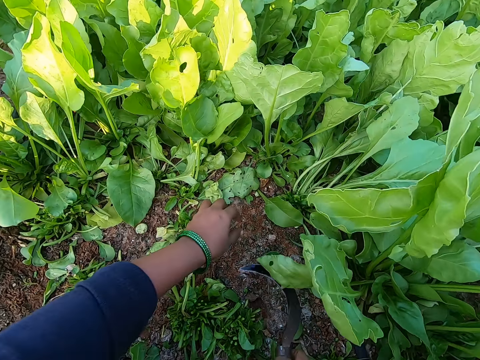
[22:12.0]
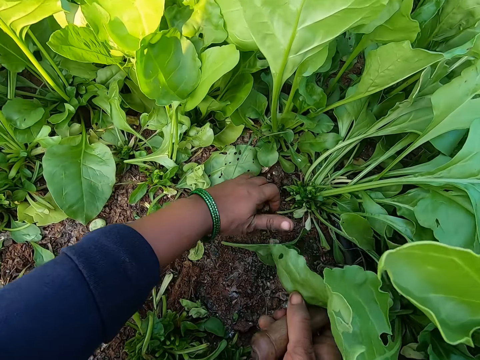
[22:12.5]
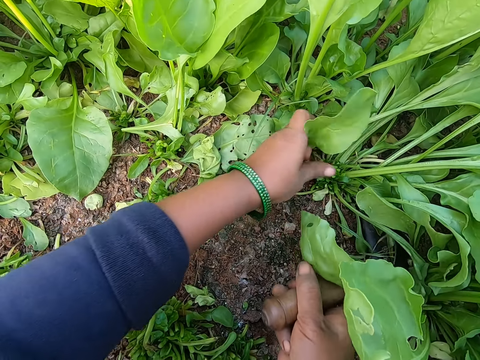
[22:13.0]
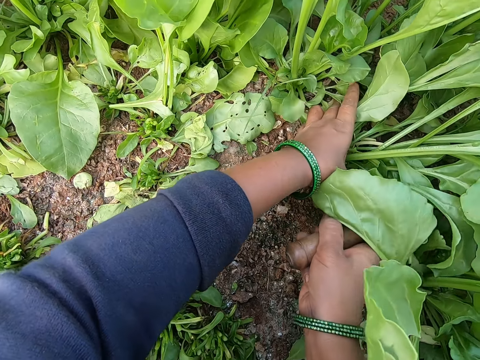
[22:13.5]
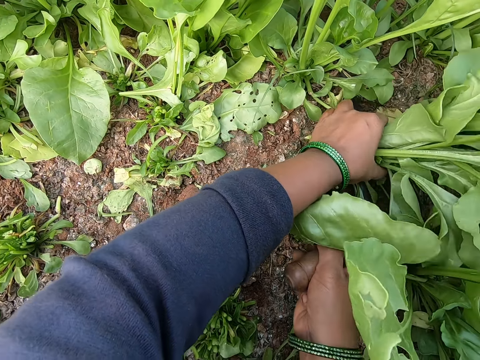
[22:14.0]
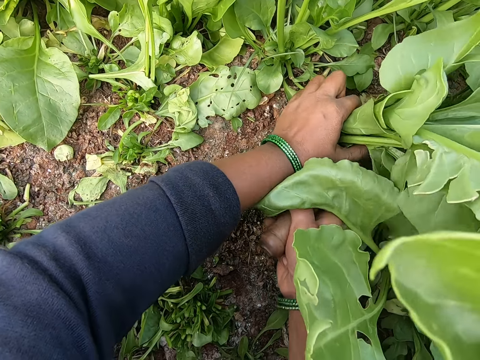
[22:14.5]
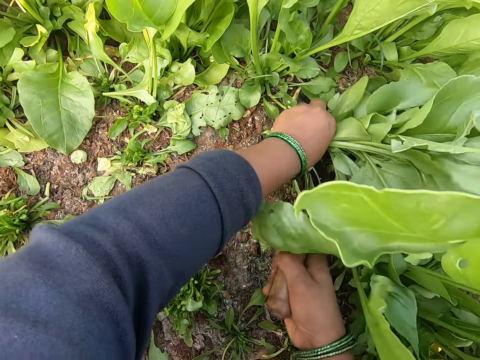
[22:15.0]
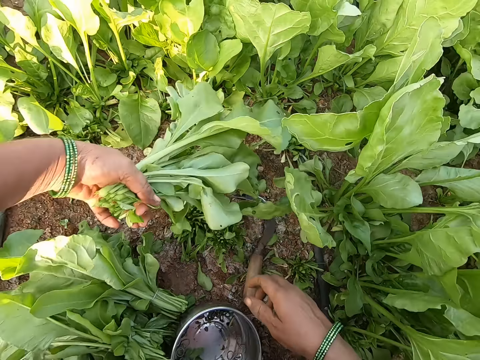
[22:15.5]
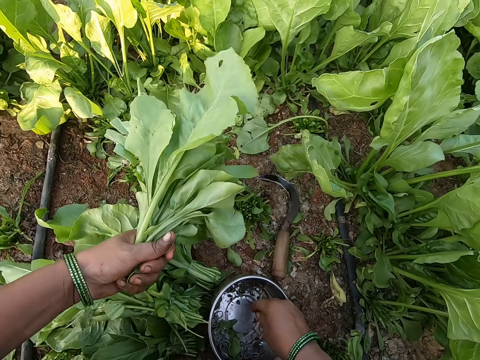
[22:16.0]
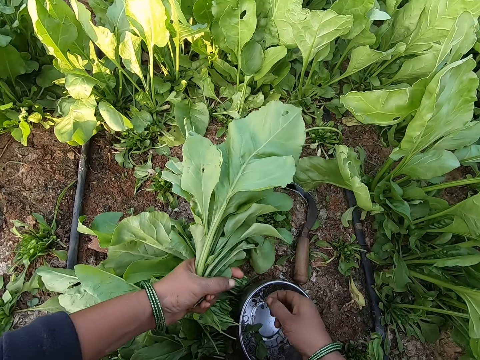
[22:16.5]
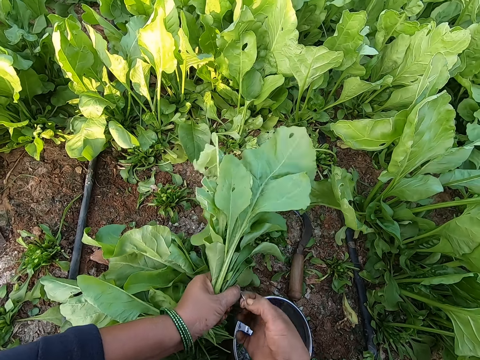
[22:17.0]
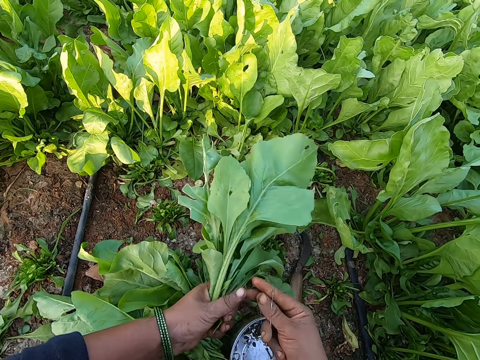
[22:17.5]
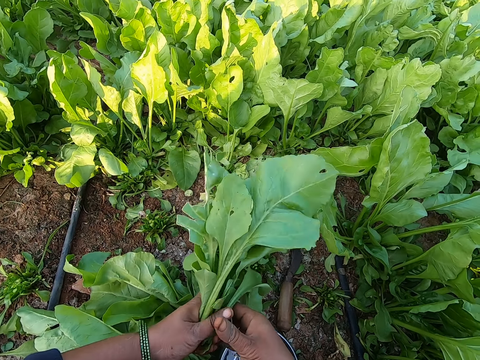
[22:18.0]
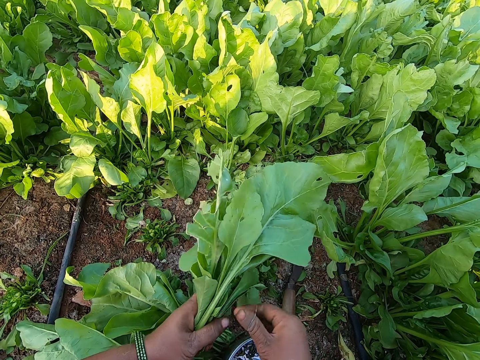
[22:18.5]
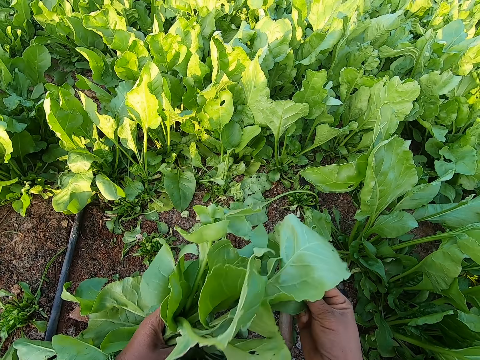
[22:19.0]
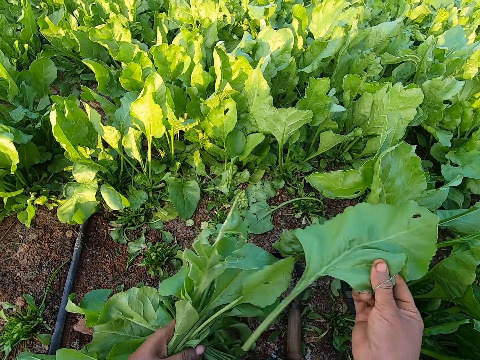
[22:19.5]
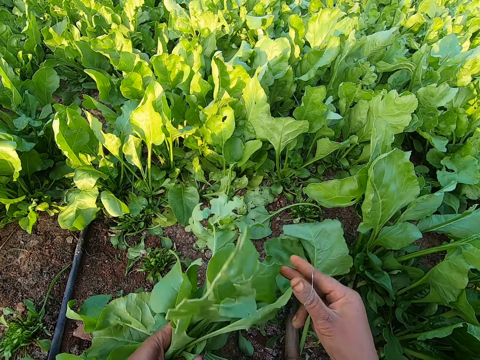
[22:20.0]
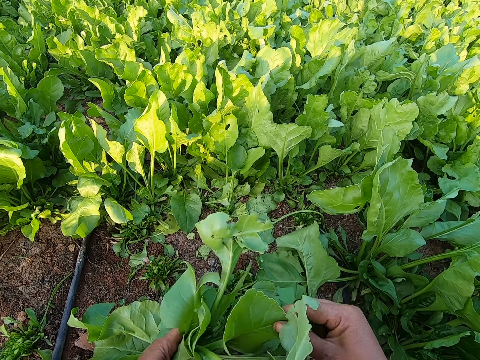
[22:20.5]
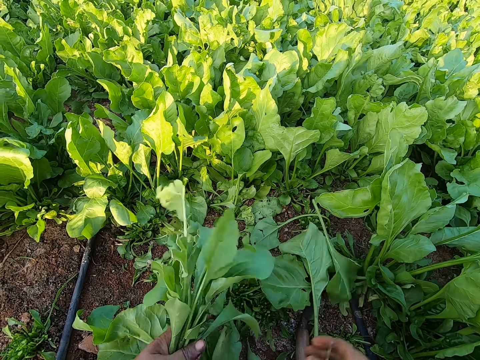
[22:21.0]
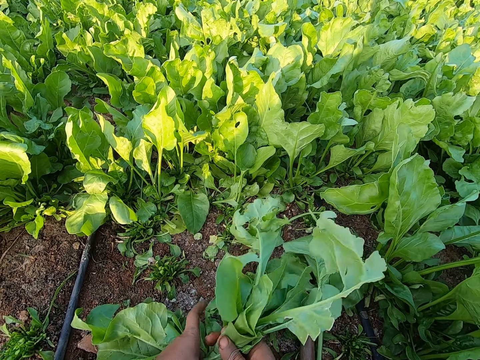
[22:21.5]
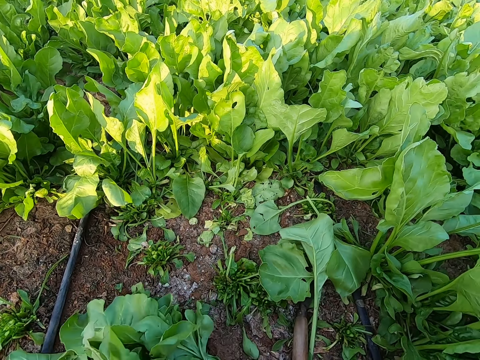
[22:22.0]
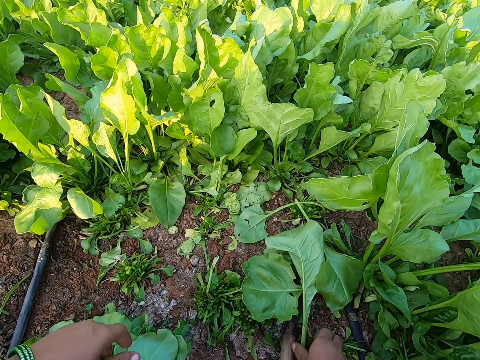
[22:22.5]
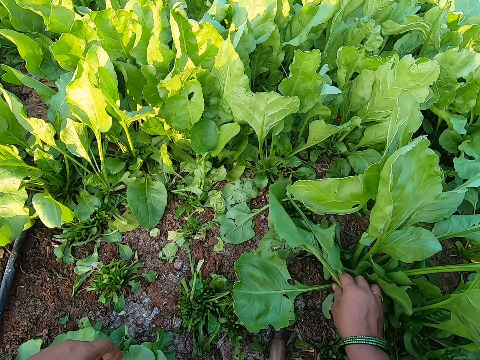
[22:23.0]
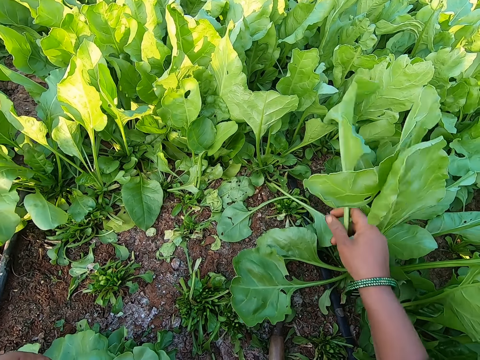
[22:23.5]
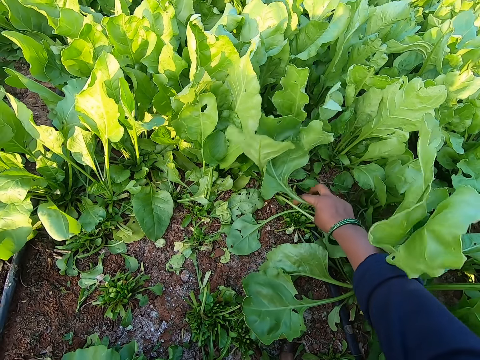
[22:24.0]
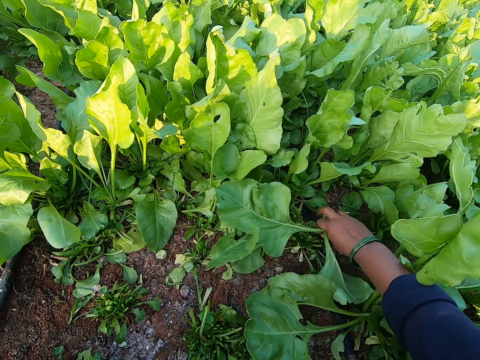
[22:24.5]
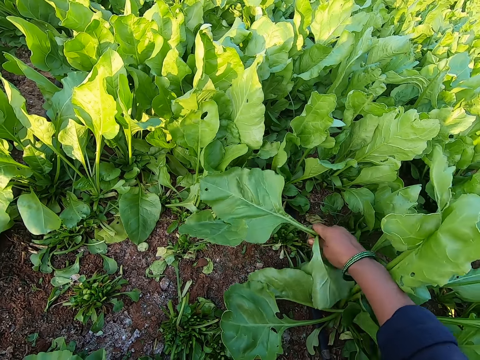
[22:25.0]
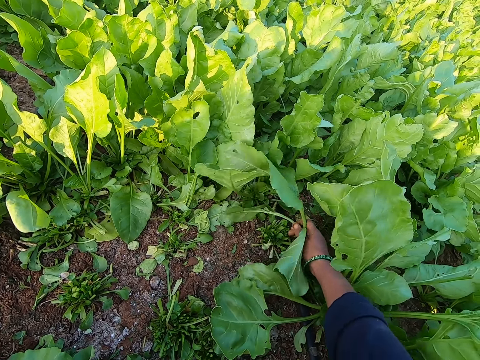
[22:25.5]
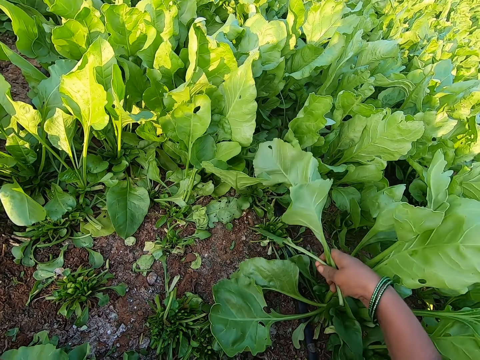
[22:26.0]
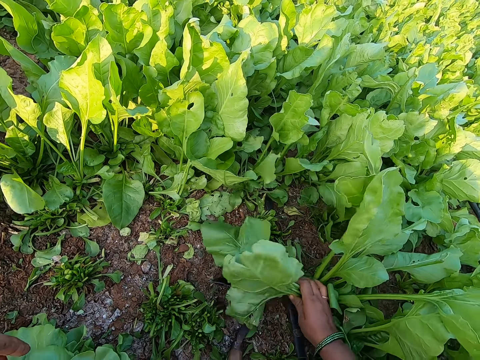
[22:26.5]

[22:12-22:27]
The camera wearer picks the sickle from the ground with her right hand. She picks a spinach from the ground with her left hand. She holds some spinach on the ground with her left hand. She cuts the spinach in her left hand with the sickle in her right hand. She drops the sickle in her right hand on the ground. She takes a rubber band from the bowl on the ground with her right hand. She holds the rubber band with both hands. She expands the rubber band in her hands with her right hand. She picks out a spinach from the spinach in her left hand with her right hand. She drops the spinach in her right hand on the ground. She picks out a spinach from the spinach in her left hand with her right hand. She drops the spinach in her right hand on the ground. She passes the spinach from her left hand to her right hand. She binds the spinach in her right hand with the rubber band with both hands. She drops the spinach in her right hand on the pile of spinach on the ground. She picks some spinach leaves from the ground with her right hand. She plucks some spinach from the ground with her right hand.

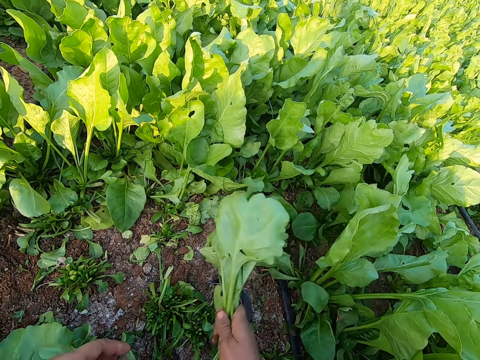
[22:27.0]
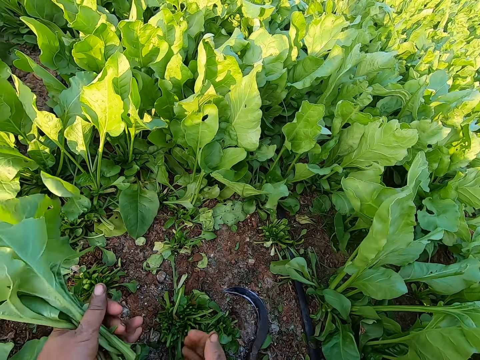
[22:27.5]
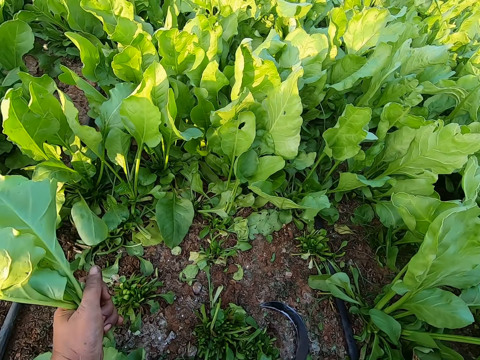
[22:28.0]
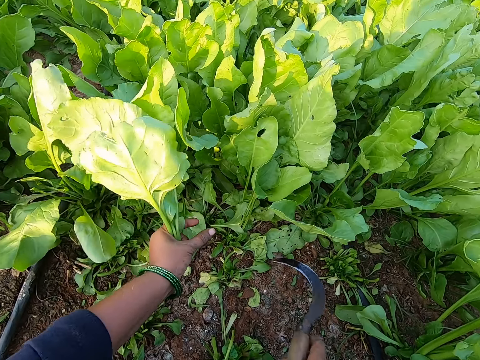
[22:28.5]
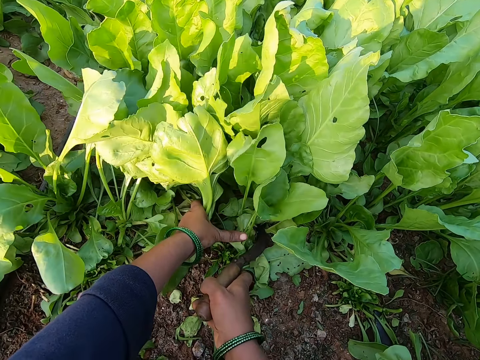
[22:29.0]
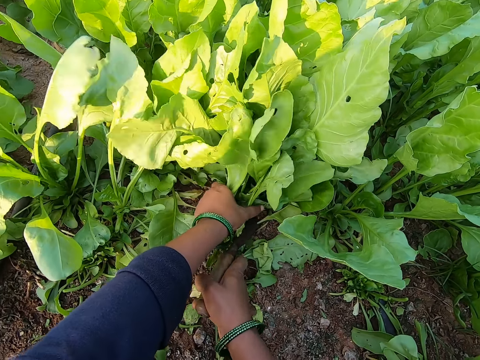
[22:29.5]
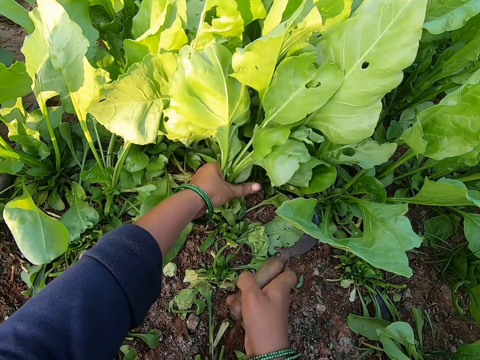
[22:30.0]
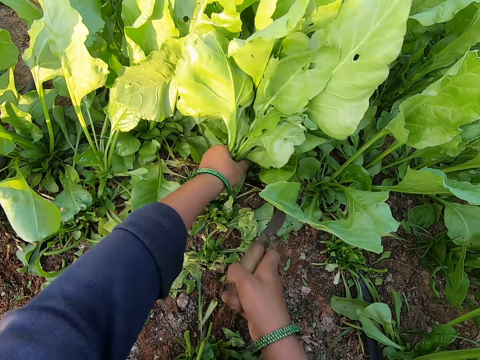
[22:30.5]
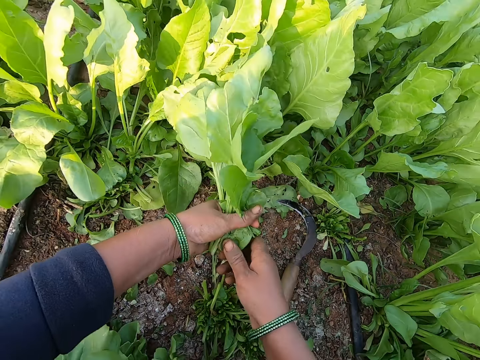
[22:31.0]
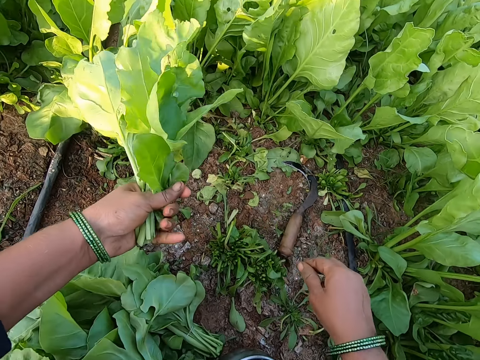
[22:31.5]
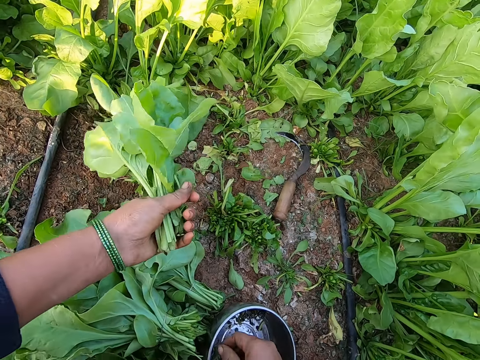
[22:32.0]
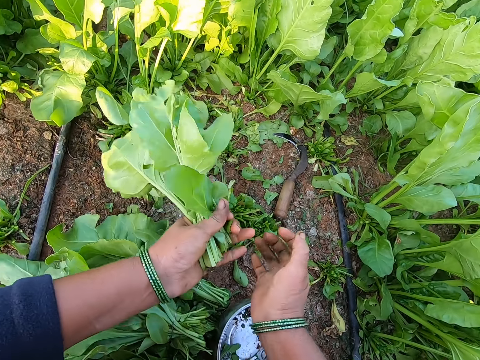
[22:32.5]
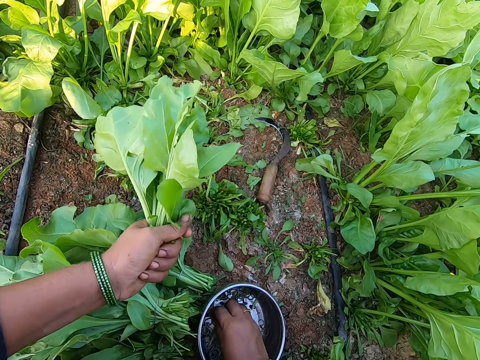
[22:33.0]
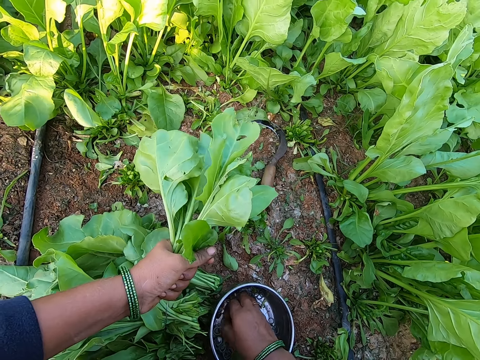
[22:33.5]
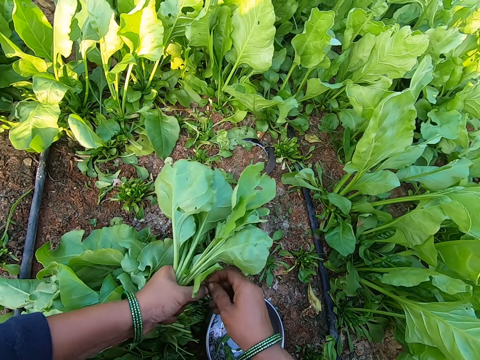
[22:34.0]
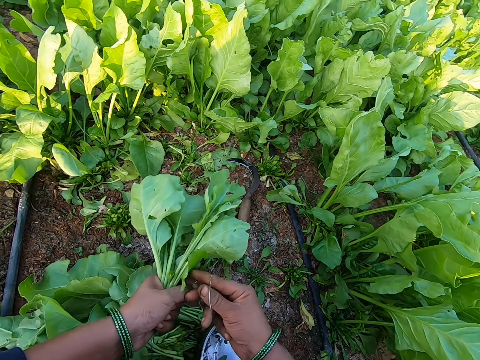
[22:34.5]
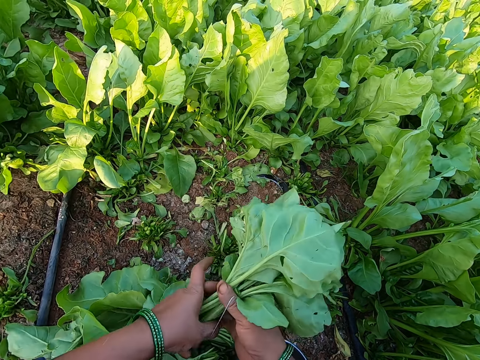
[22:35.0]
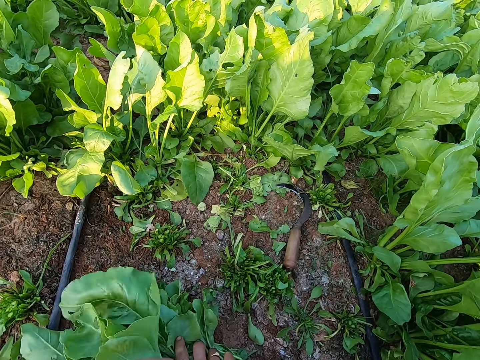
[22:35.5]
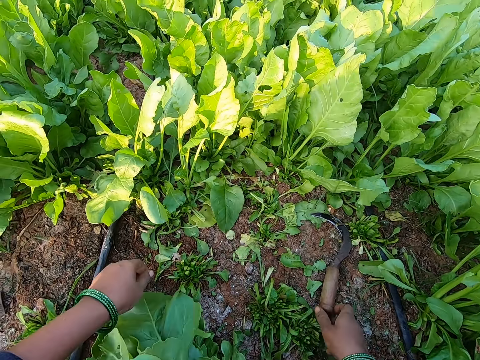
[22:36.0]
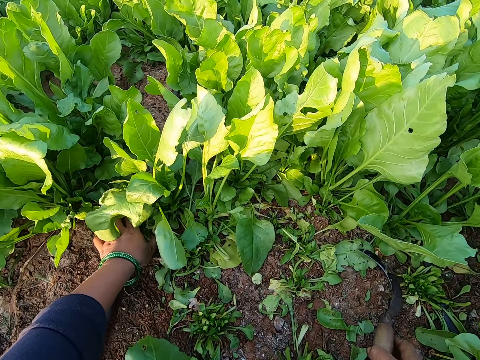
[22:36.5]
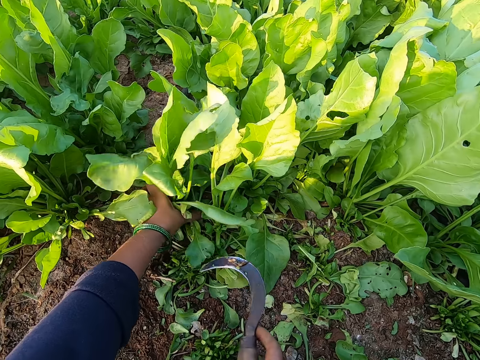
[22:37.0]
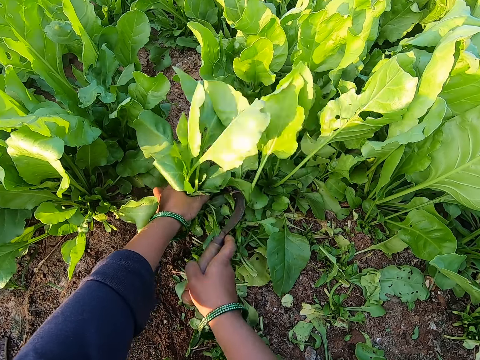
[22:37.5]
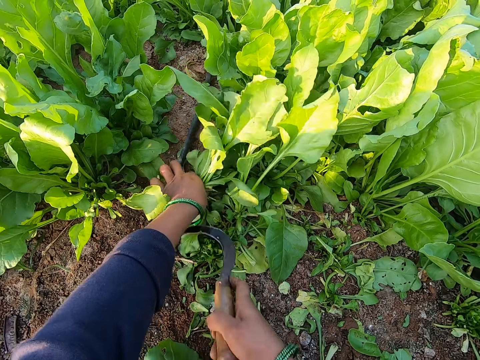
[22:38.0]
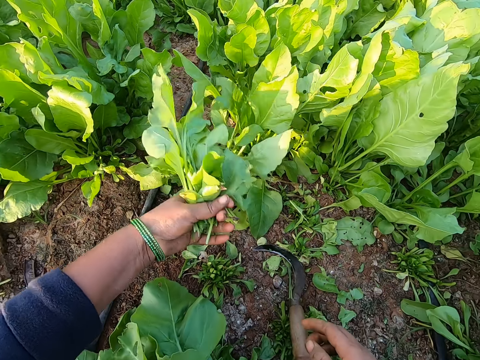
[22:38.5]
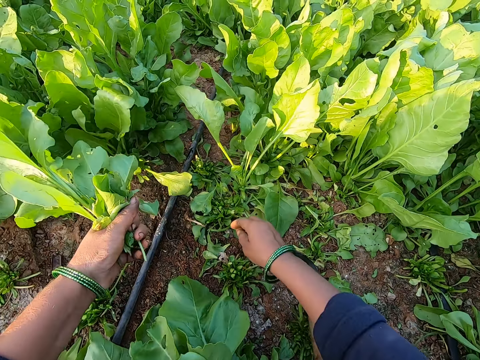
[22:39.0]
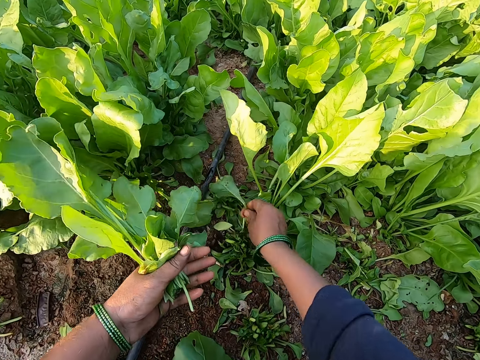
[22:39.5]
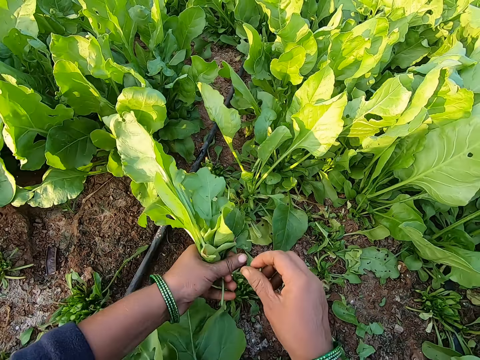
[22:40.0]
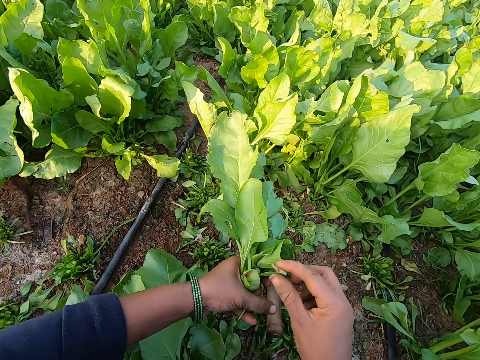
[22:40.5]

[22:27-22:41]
The camera wearer passes the spinach from her right hand to her left hand. She picks the sickle from the ground with her right hand. She holds some spinach on the ground with her left hand. She cuts the spinach in her left hand with the sickle in her right hand. She cuts the spinach in her left hand with the sickle in her right hand again. She drops the sickle. She takes a rubber band from the bowl on the ground with her right hand. She holds the rubber band with both hands. She expands the rubber band in her hands with her right hand. She takes the spinach from her left hand with her right hand. She binds the spinach in her right hand with the rubber band with both hands. She drops the spinach in her right hand on the pile of spinach on the ground. She picks the sickle from the ground with her right hand. She holds some spinach on the ground with her left hand. She cuts the spinach in her left hand with the sickle in her right hand. She drops the sickle in her right hand on the ground. She picks a spinach from the ground with her right hand. She passes the spinach from her right hand to her left hand.
